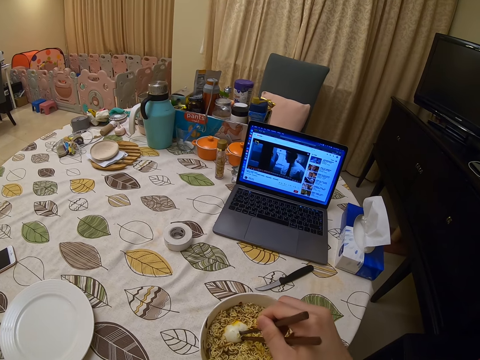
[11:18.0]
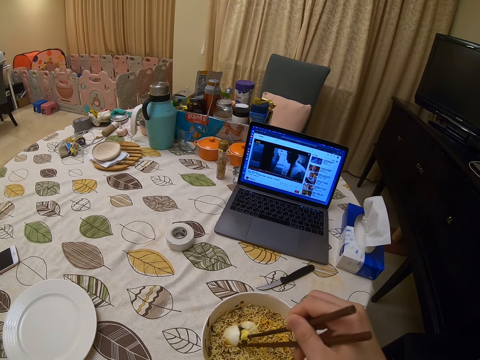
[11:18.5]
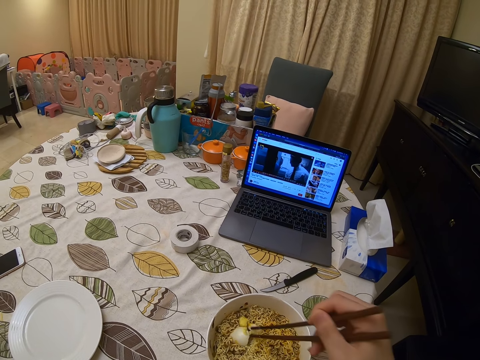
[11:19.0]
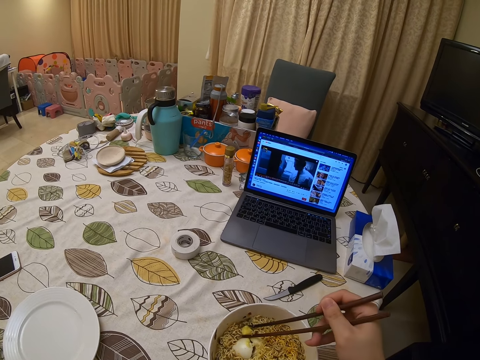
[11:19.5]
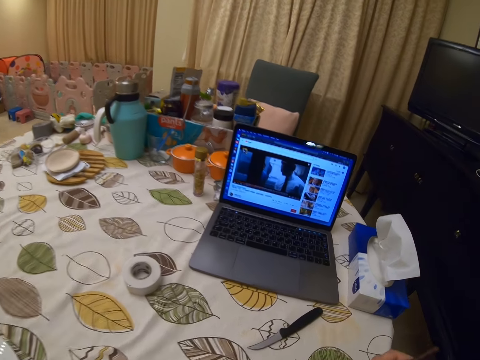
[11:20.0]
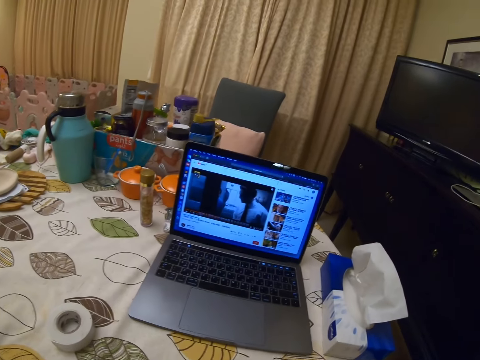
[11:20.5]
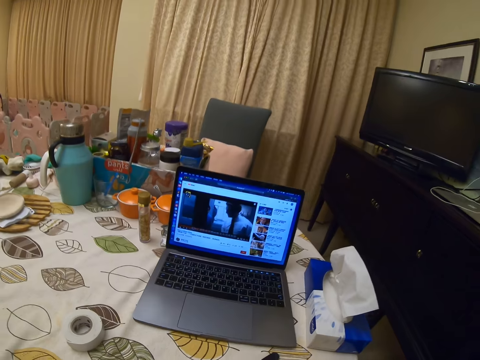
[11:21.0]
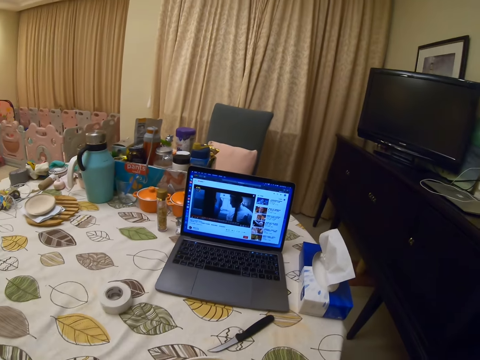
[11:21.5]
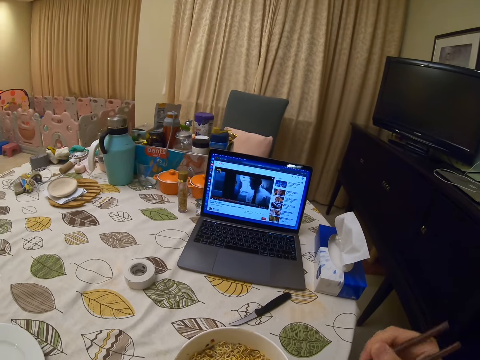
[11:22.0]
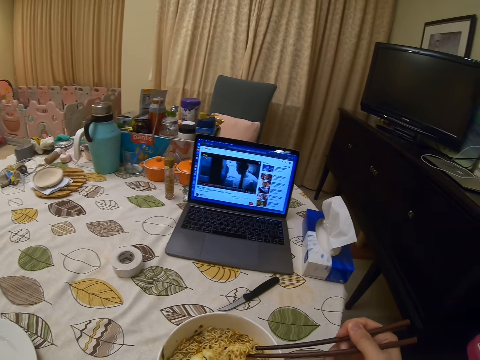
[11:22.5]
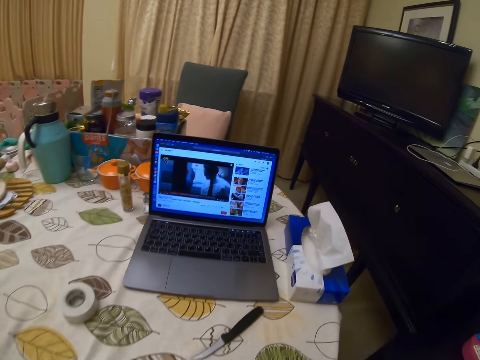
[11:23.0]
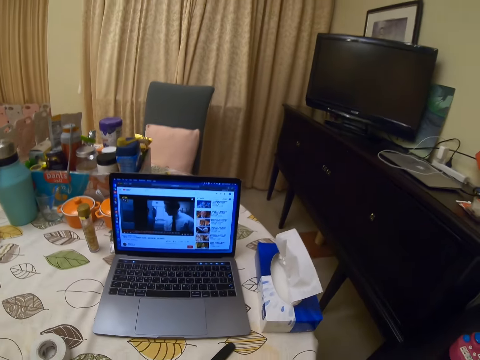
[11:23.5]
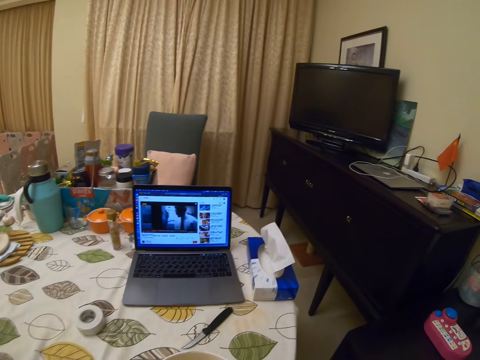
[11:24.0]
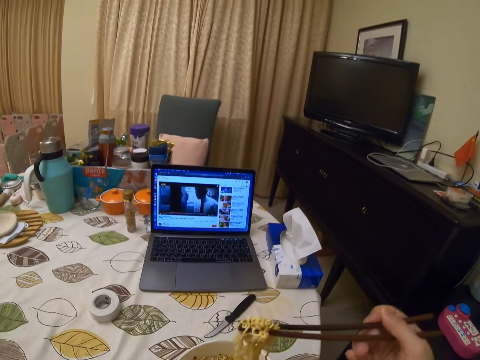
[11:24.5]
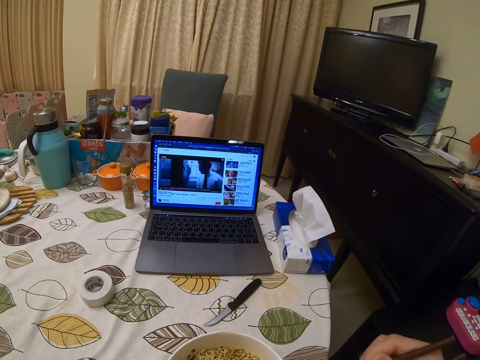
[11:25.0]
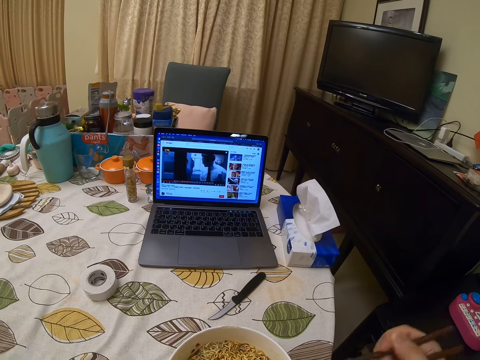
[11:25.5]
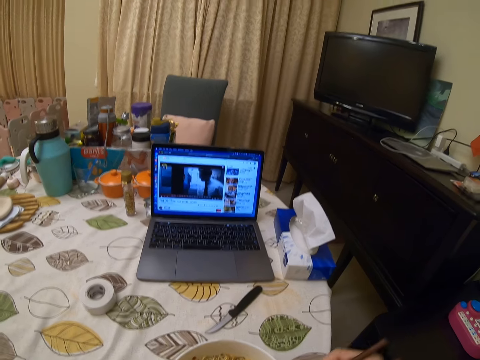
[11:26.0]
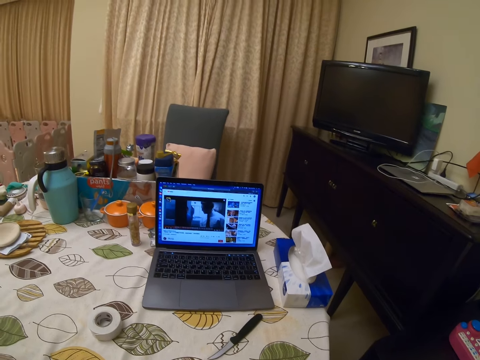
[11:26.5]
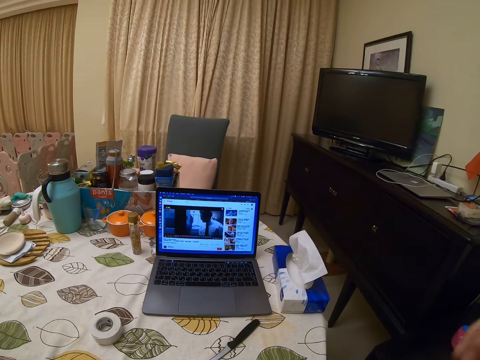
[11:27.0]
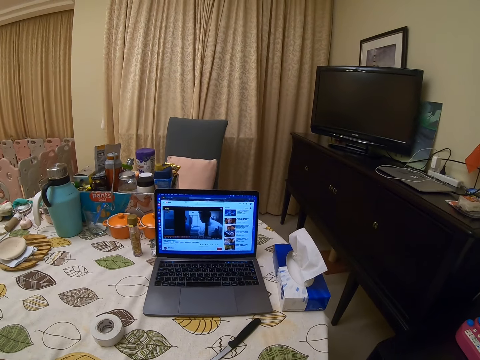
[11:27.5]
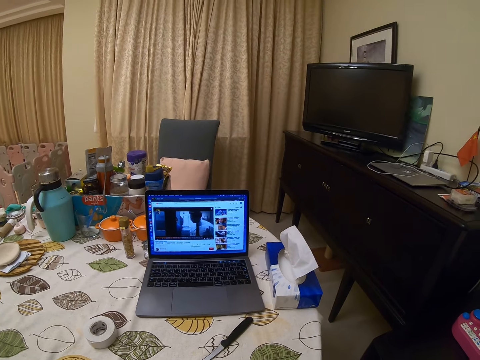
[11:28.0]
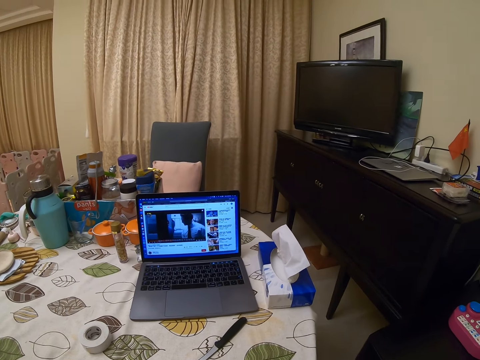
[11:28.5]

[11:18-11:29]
The camera wearer stirs the noodles. They eat. They respond to a lady.
